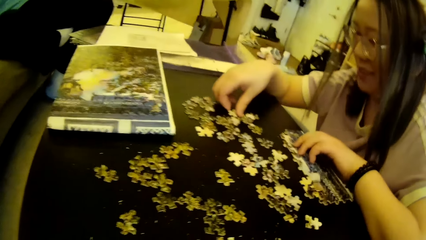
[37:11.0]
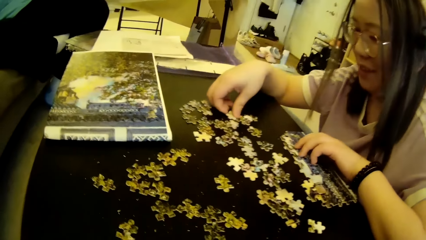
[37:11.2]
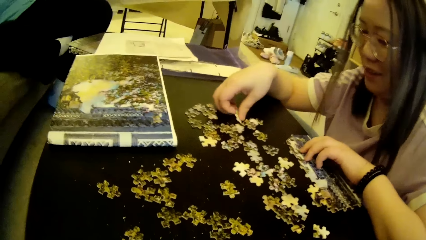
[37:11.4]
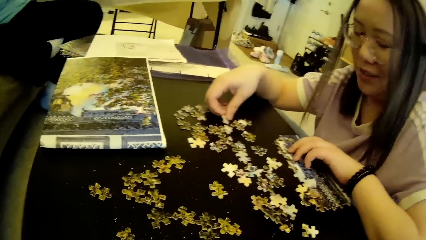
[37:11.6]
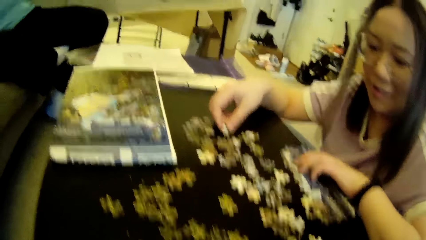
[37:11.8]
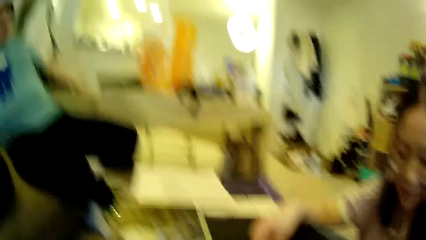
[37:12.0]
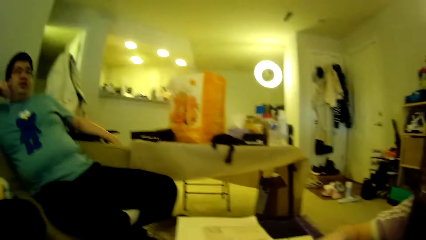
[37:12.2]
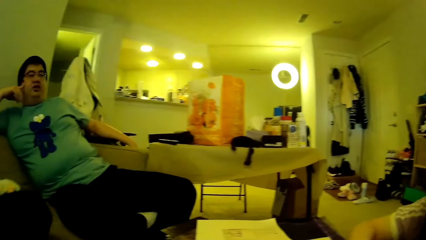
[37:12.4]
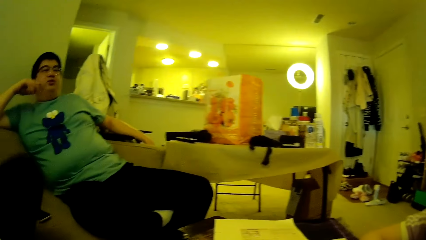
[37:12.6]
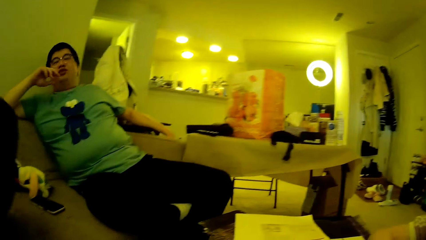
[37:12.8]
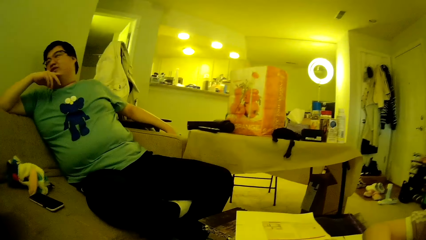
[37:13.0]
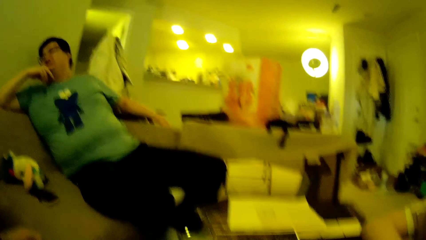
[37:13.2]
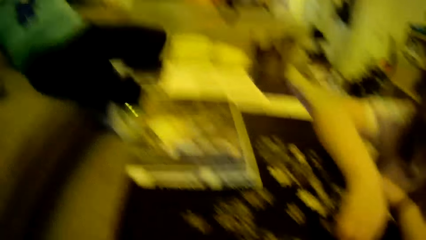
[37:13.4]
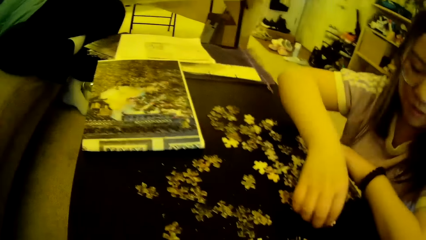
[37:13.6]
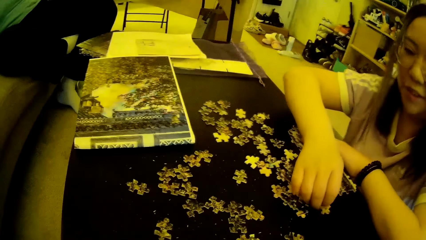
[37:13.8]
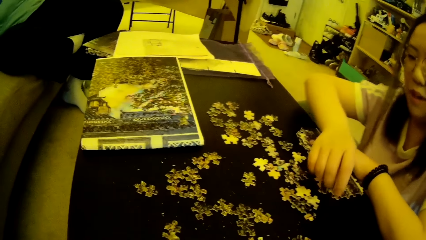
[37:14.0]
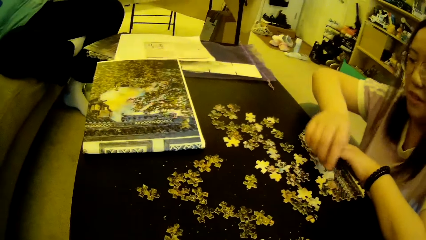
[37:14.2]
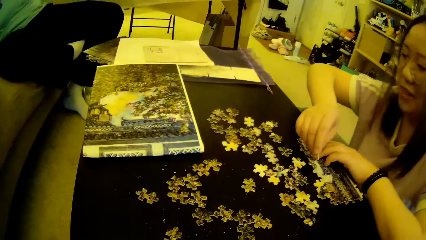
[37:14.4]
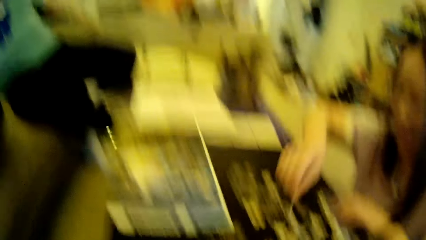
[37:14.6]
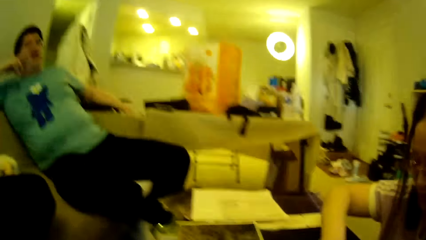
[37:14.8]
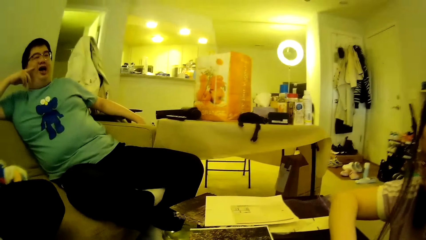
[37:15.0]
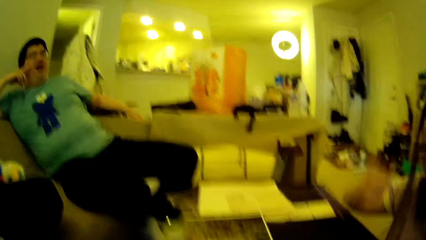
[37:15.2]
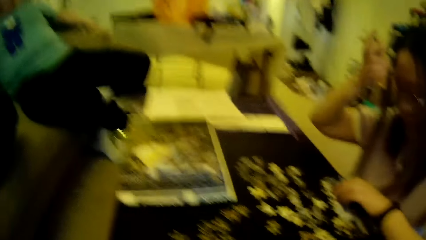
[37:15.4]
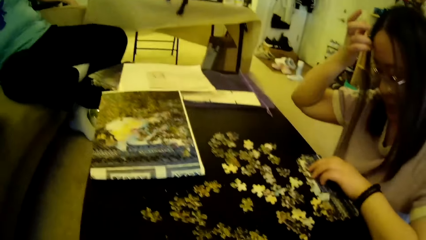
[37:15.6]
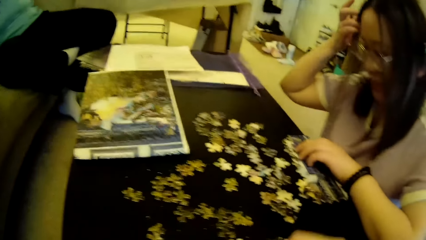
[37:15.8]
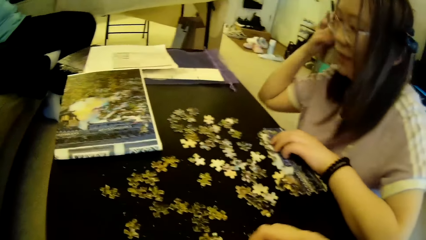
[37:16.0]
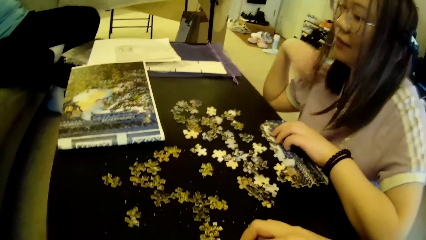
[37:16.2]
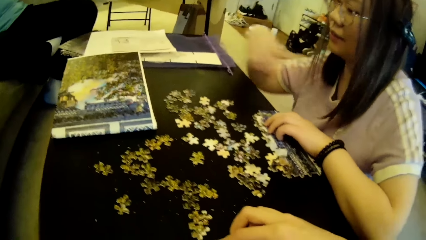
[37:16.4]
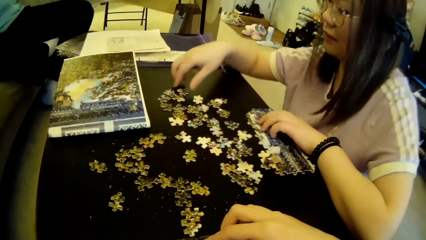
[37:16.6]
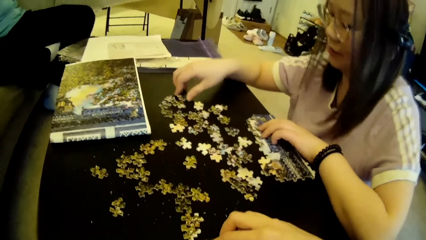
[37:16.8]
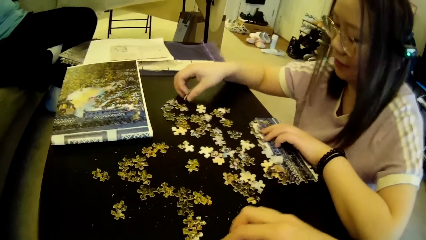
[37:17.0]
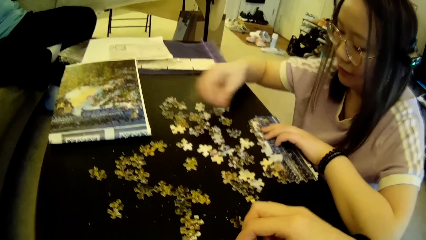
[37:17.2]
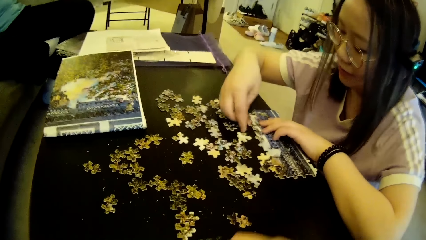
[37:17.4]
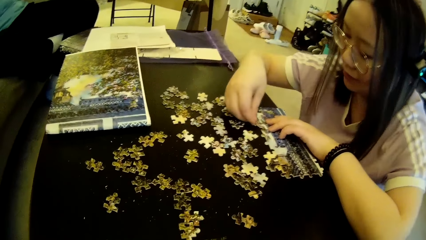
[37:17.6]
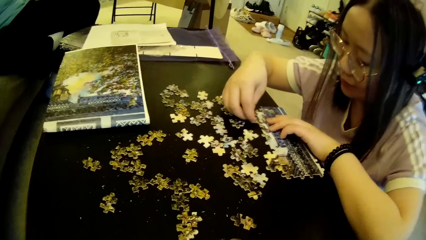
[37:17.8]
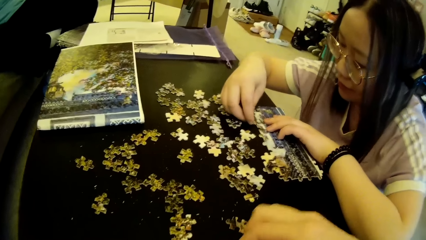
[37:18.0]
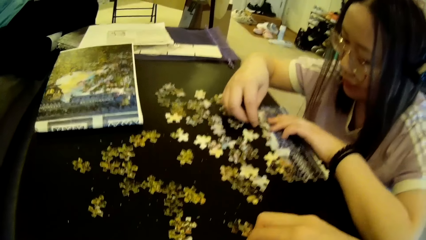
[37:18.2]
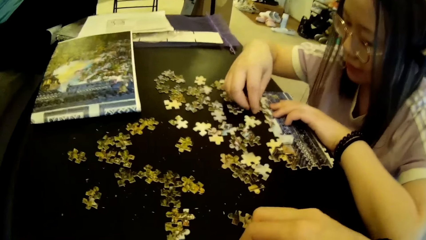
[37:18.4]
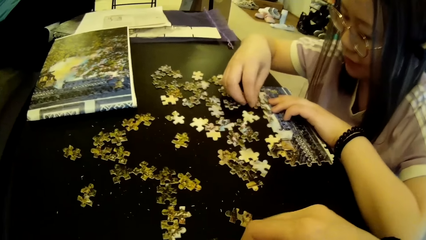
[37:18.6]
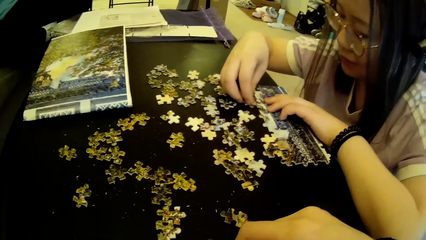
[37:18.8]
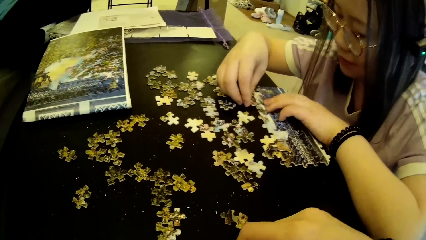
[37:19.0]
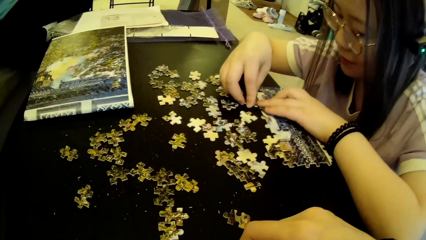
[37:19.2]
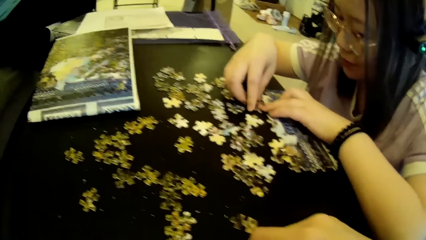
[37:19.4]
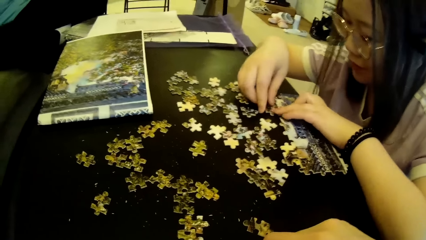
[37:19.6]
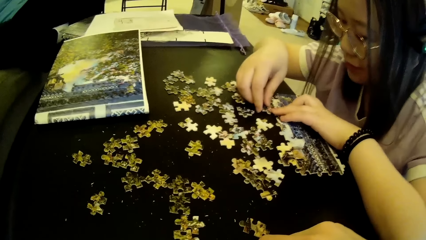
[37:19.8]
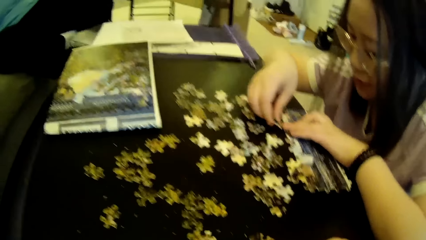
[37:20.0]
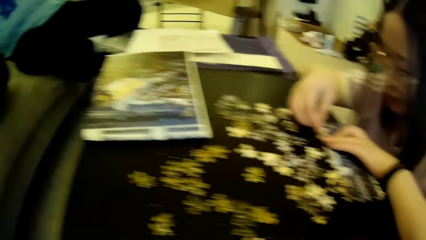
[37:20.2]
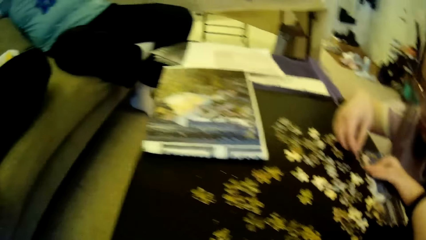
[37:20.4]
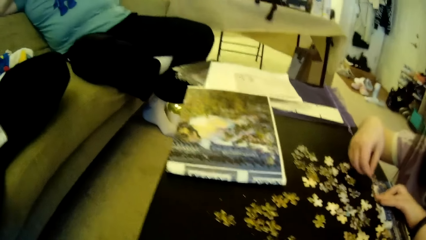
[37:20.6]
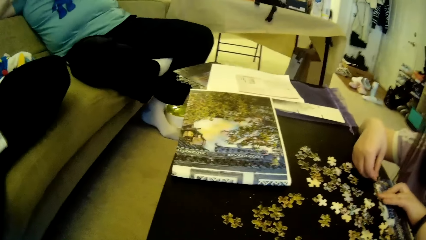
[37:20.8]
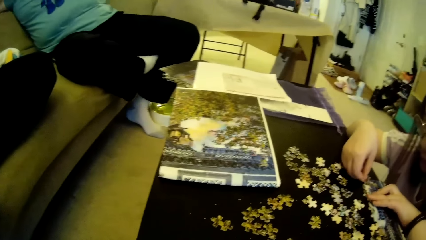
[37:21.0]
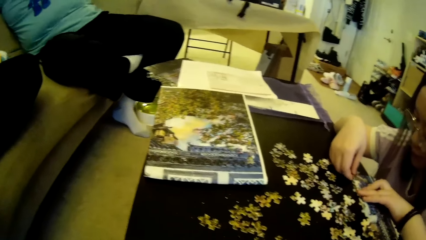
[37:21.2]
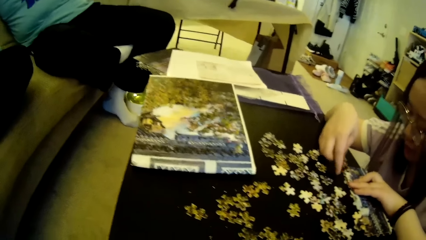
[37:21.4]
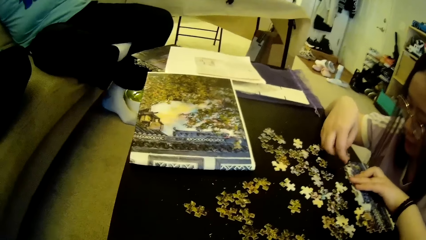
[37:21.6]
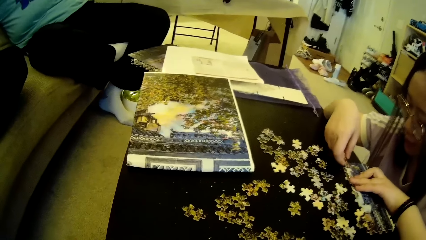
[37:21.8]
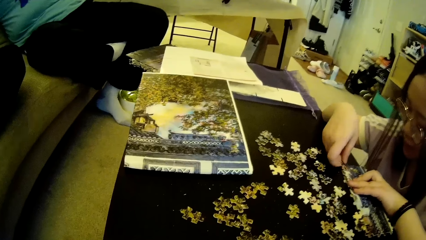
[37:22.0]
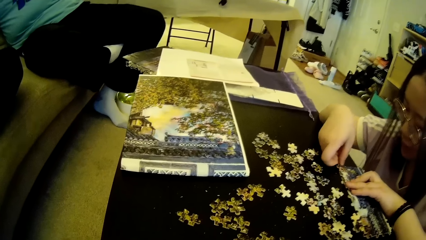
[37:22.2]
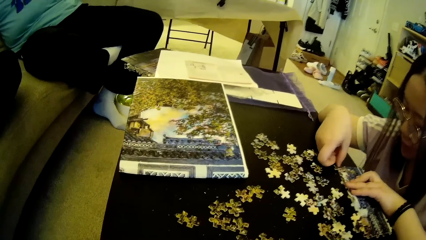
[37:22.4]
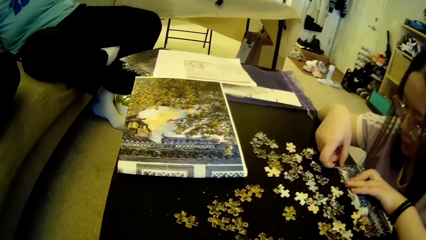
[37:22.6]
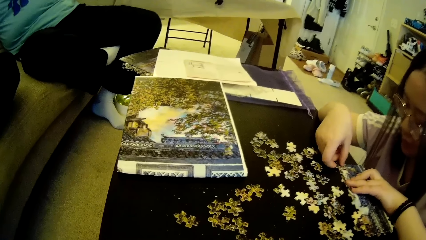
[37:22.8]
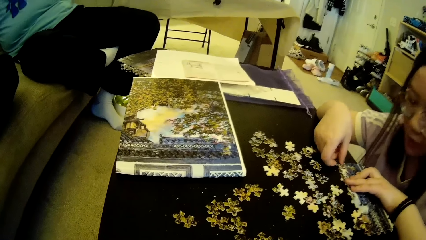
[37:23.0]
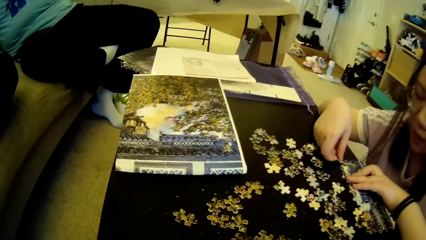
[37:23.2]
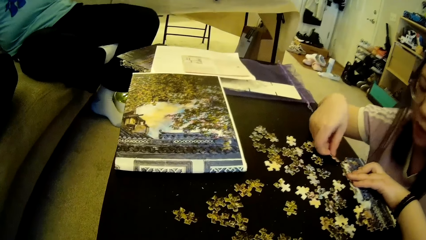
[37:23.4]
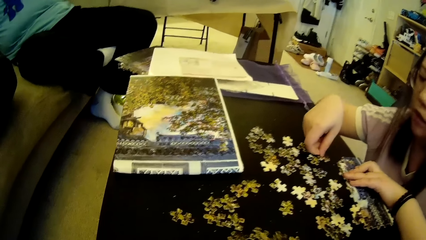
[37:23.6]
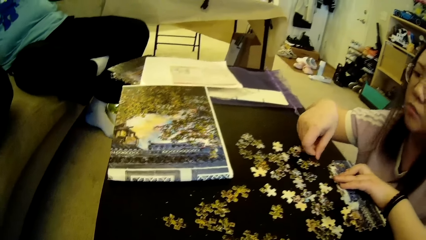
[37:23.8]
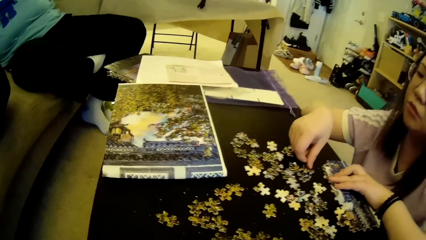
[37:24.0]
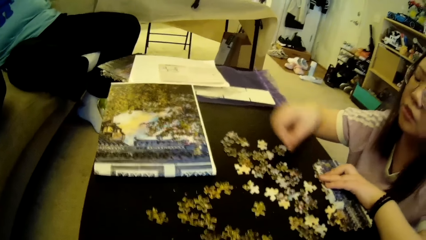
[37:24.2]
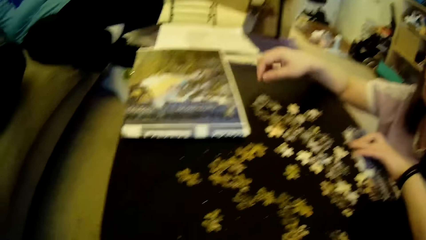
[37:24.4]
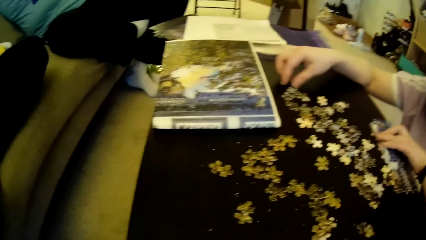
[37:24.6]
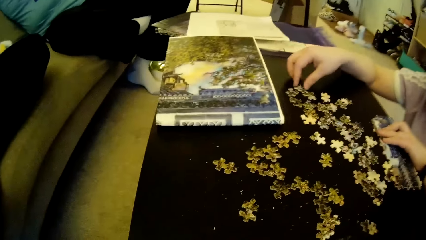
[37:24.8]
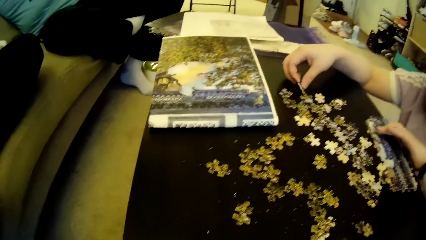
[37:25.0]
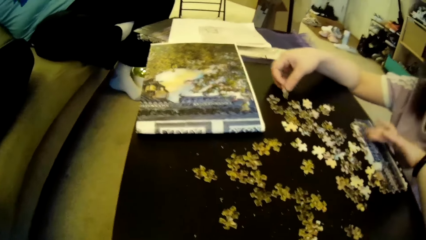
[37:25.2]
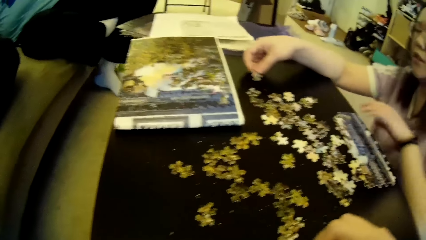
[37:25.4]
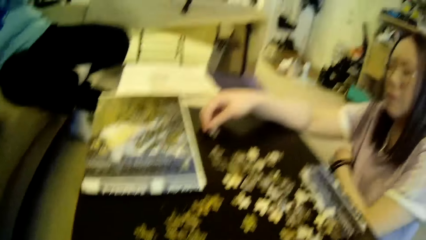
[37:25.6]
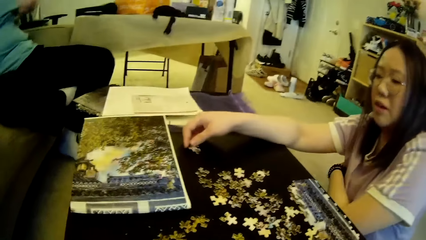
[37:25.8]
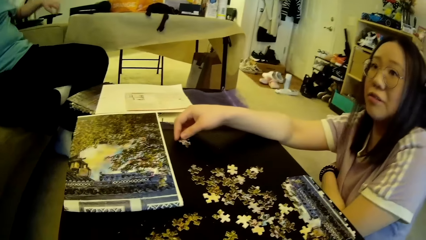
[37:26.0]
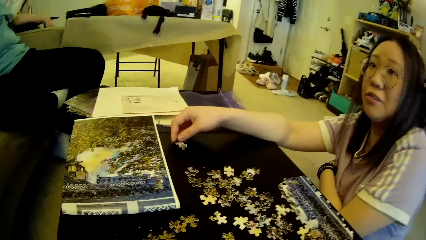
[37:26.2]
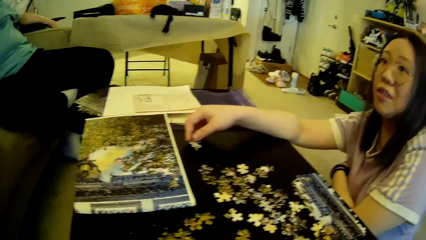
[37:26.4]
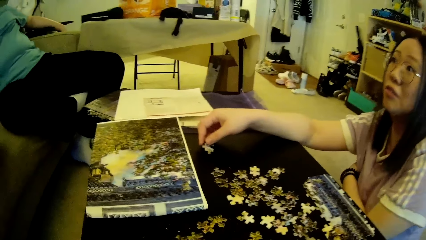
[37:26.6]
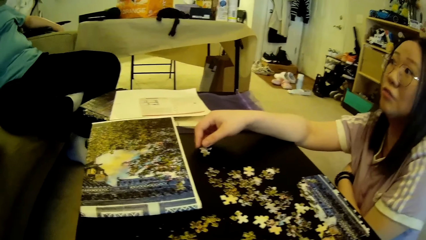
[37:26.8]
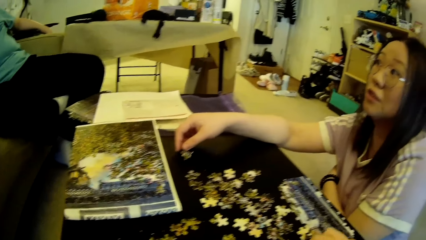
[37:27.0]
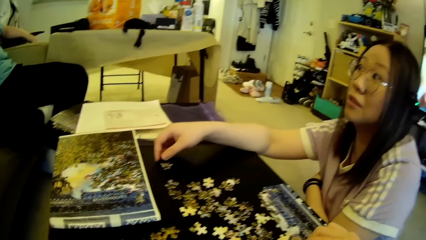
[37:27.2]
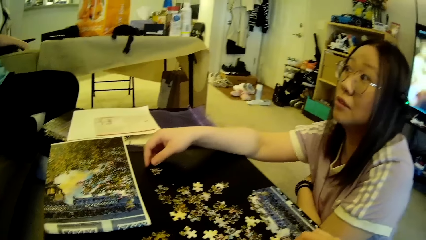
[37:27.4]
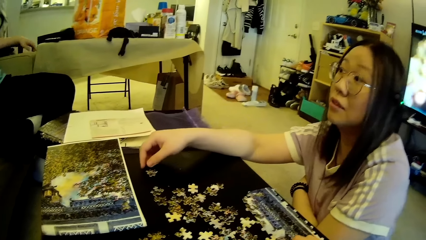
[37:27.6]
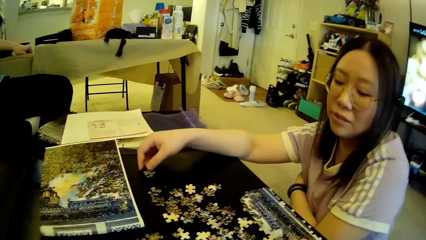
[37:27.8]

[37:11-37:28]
The camera wearer looks towards the table. A lady picks a puzzle piece on the table. The camera wearer looks around. A man touches his face using a finger. Another man adjusts his leg on a sofa. The lady picks the puzzle piece on the table and moves the hand. The camera wearer looks around. The lady adjusts her hair with the right hand. The camera wearer adjusts the puzzle pieces on the table. The lady picks the model piece, forms a puzzle pattern using the puzzle pieces on the table and fixes the model piece. The camera wearer looks around. The lady fixes the model pieces, picks the model piece, moves the hand, scratches her armpit and looks around.
